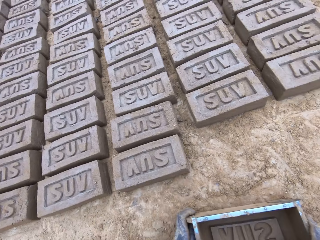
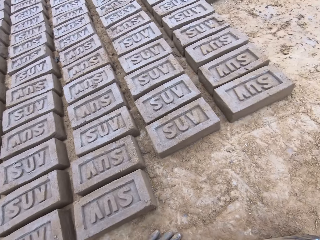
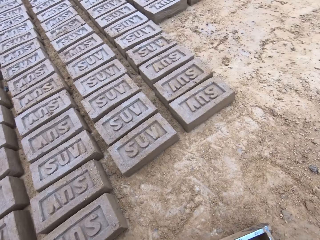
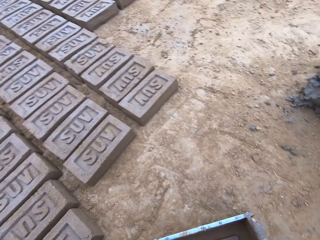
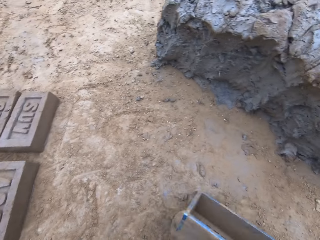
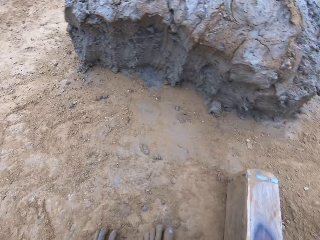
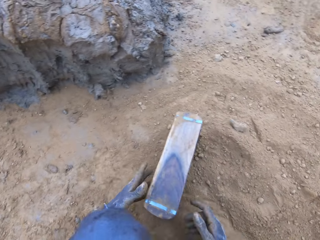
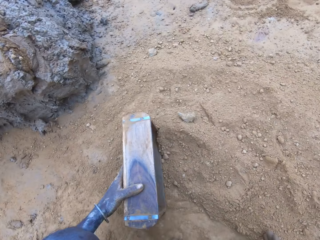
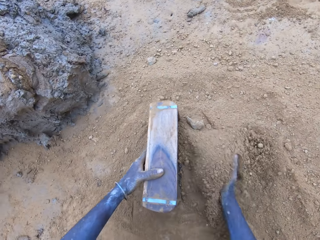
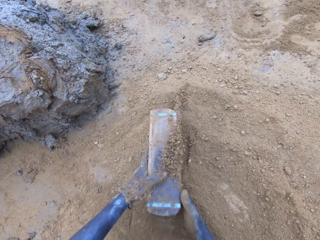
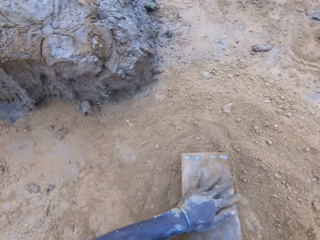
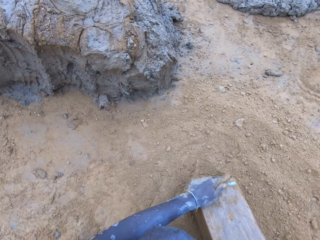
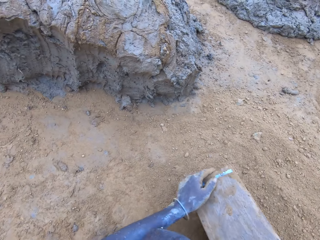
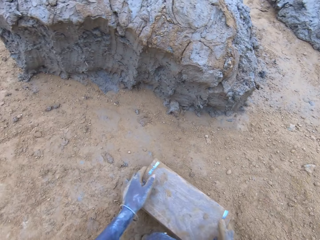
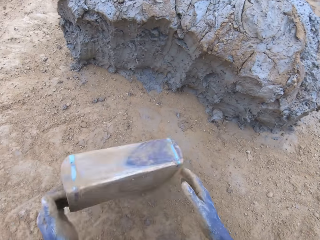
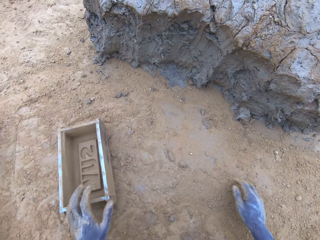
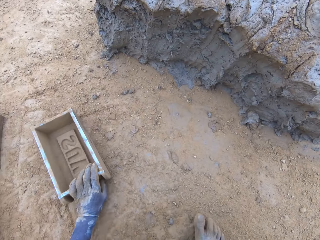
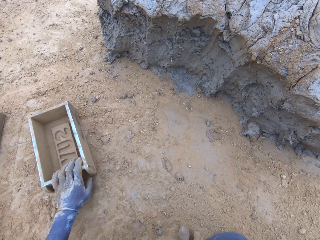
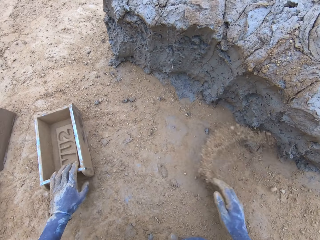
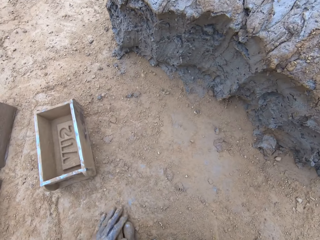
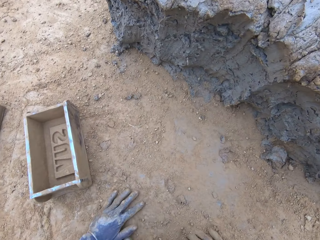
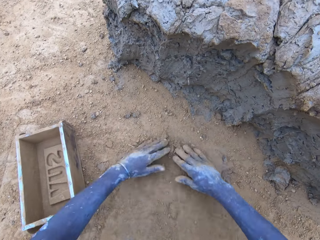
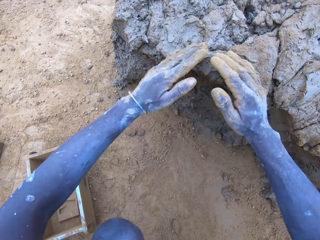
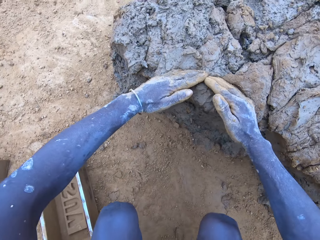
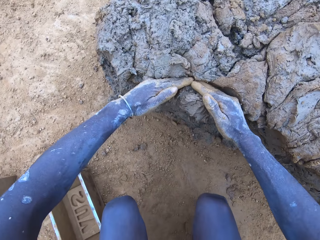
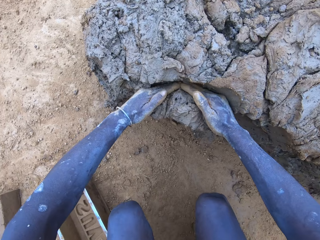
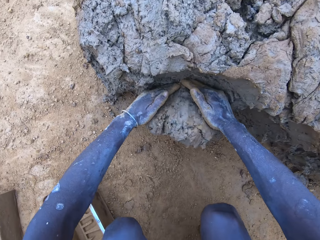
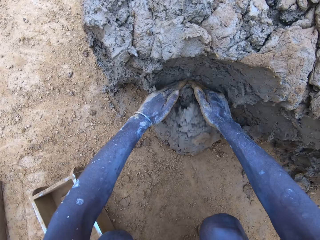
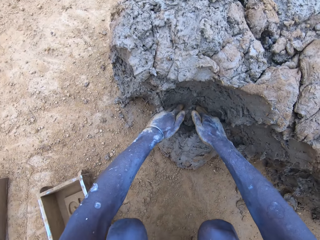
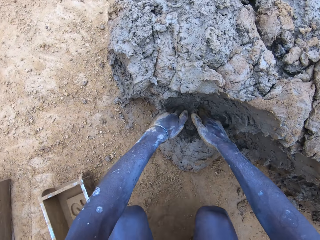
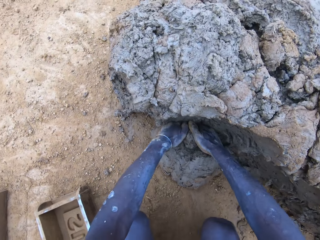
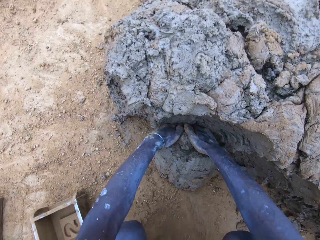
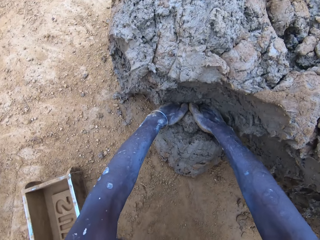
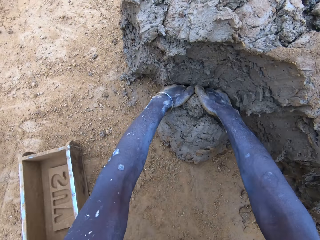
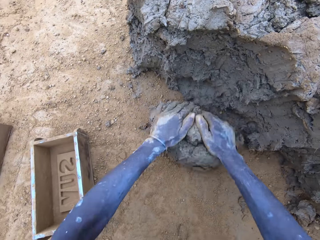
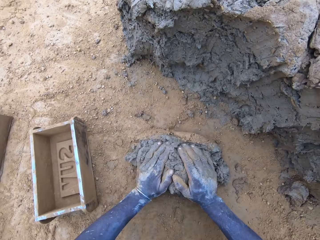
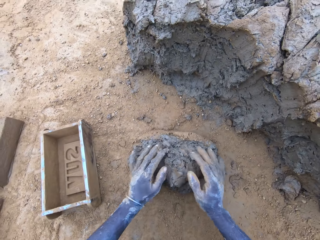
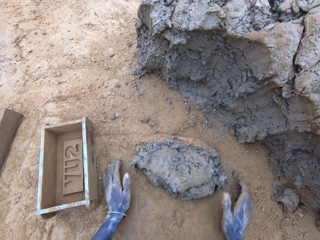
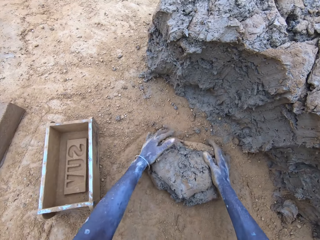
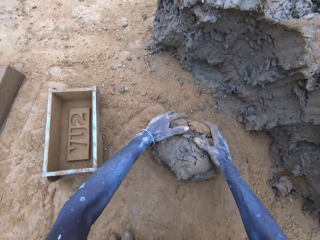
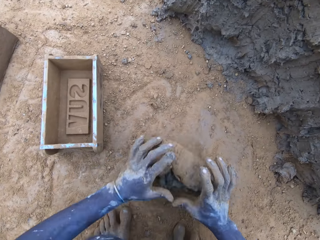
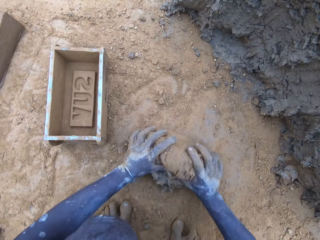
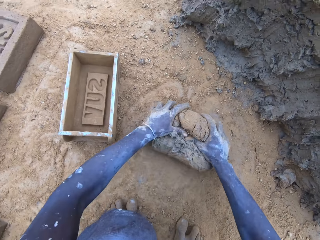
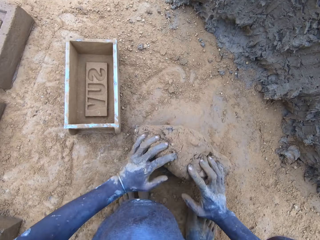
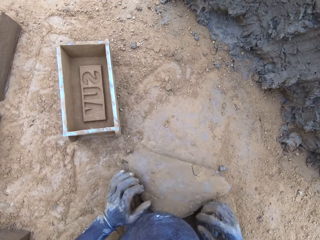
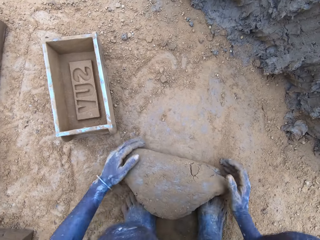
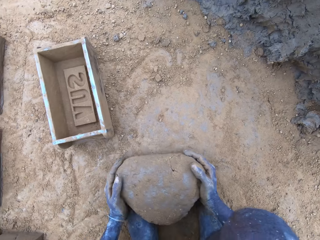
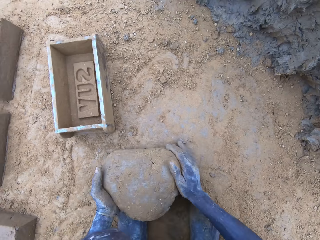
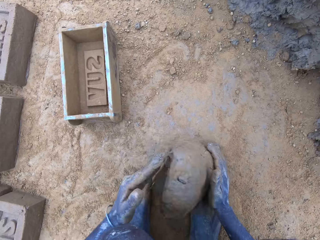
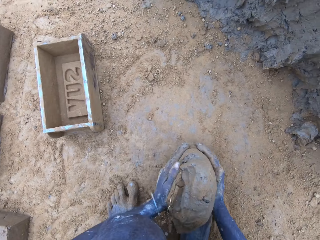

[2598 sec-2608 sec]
The camera wearer scoops mud. They put soil in the wooden brick moulder. They pour the soil from the brickmould. They scoop the mud, cut the mud with hands and roll the mud on the ground.

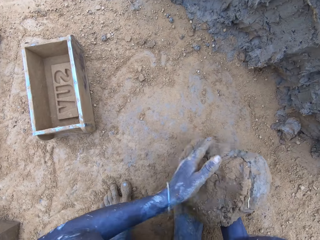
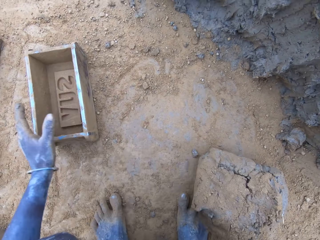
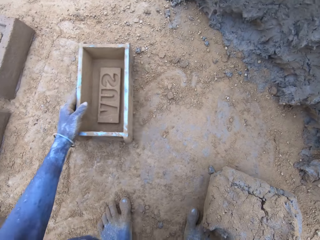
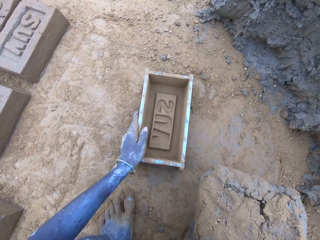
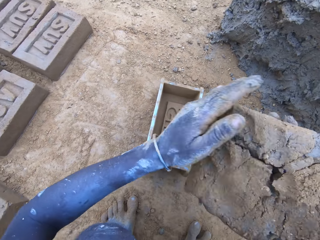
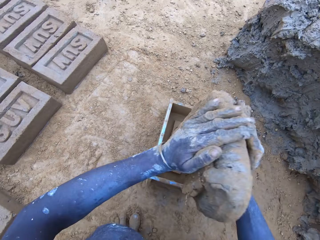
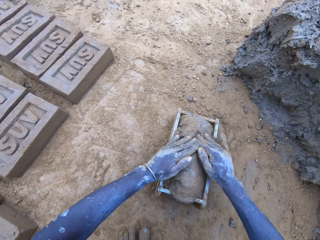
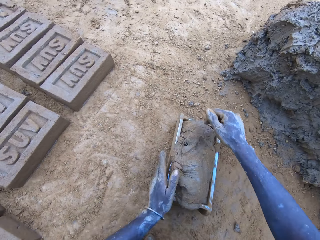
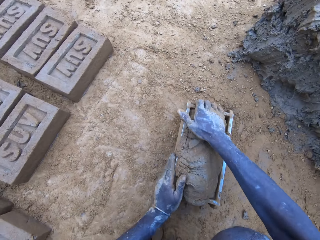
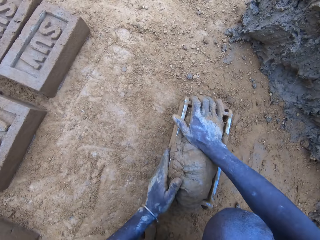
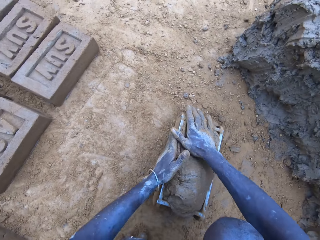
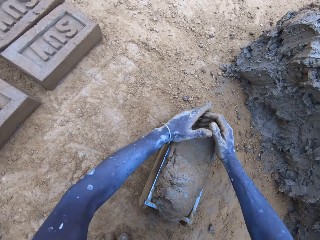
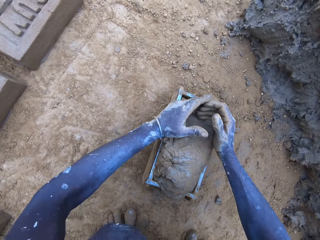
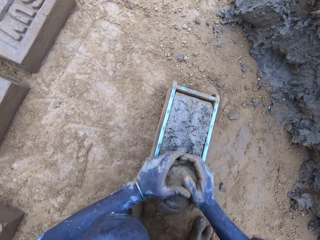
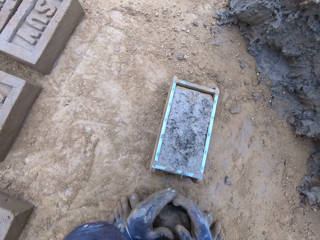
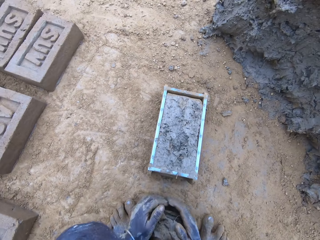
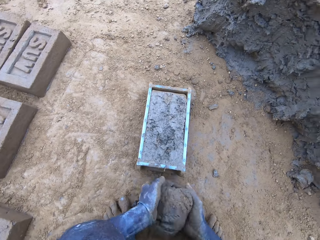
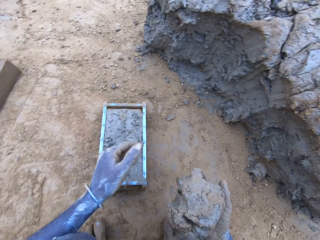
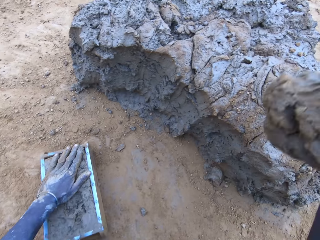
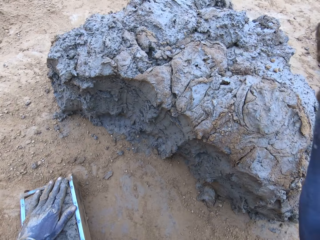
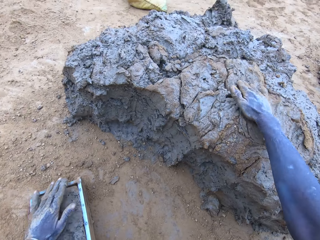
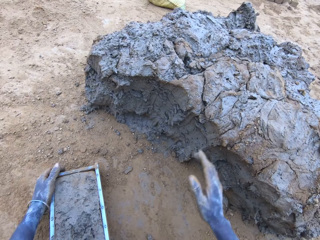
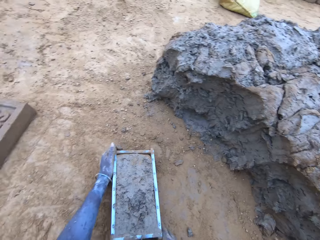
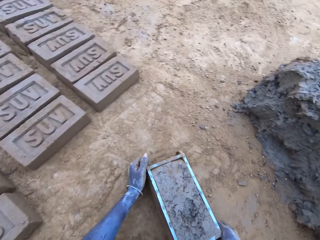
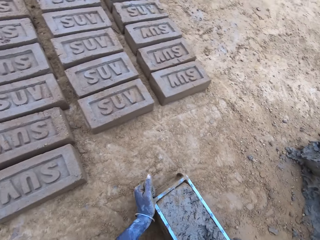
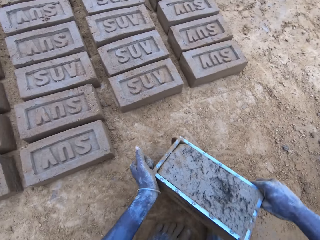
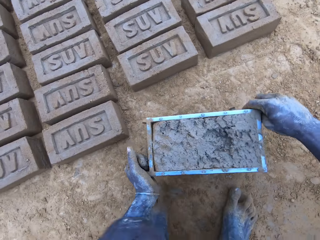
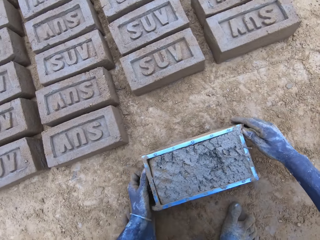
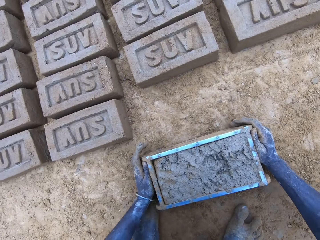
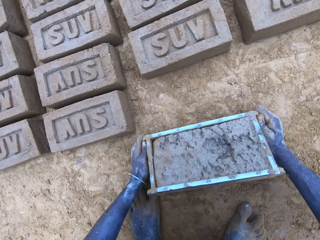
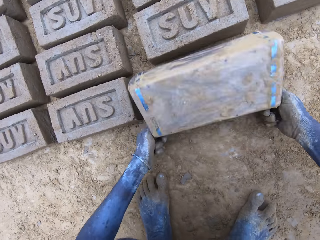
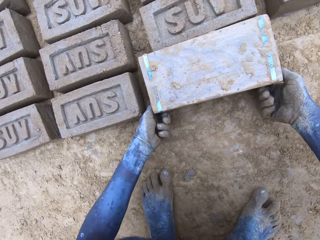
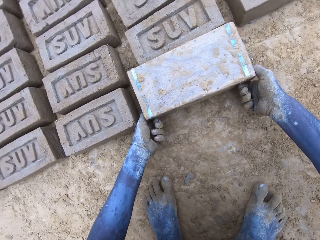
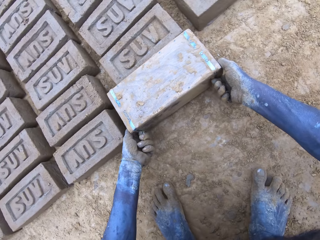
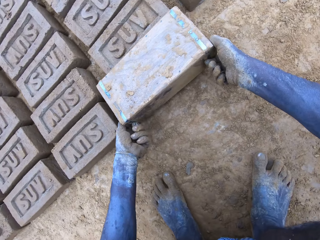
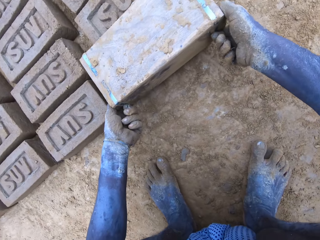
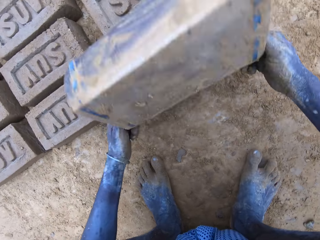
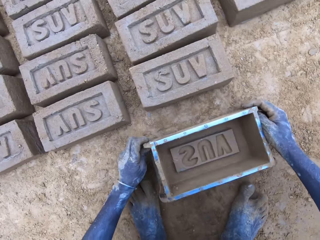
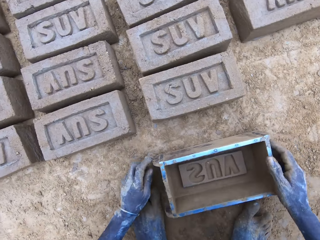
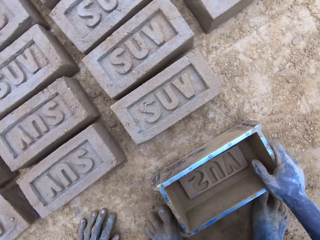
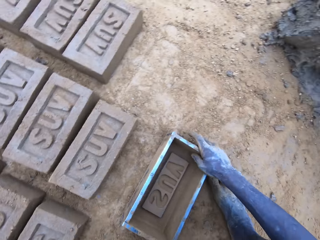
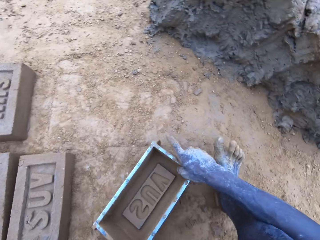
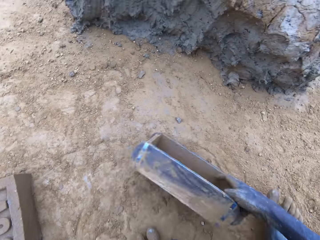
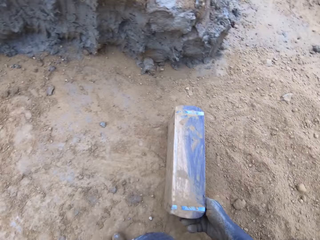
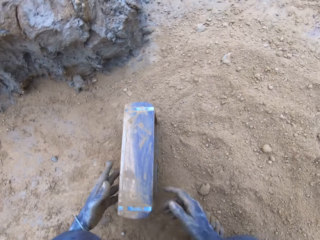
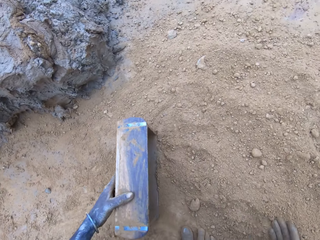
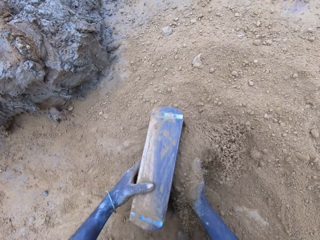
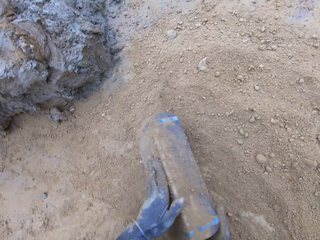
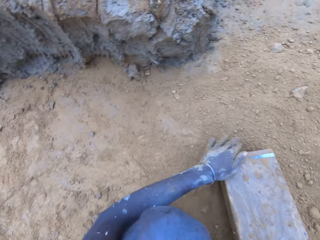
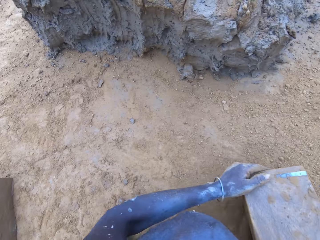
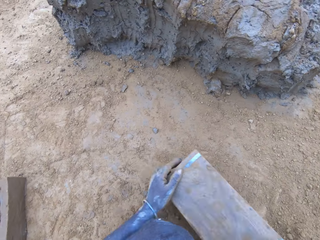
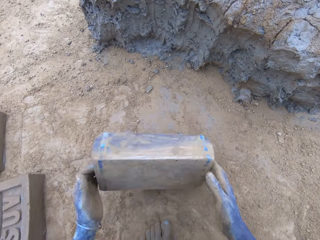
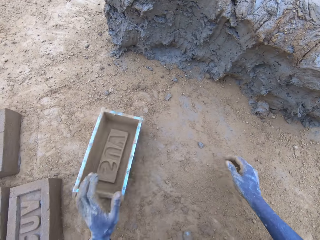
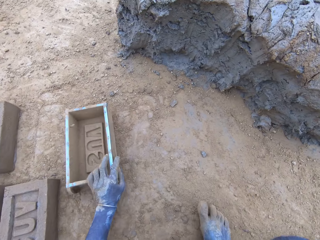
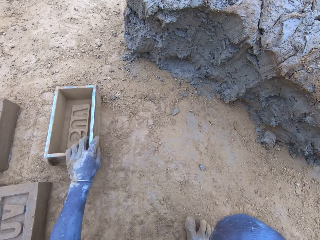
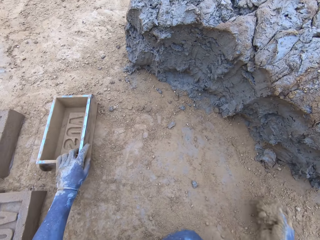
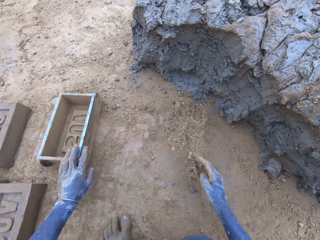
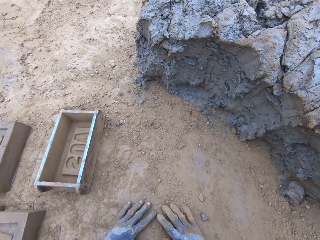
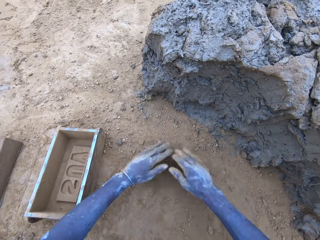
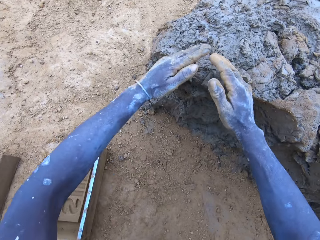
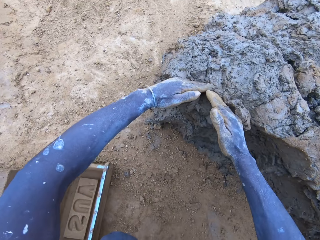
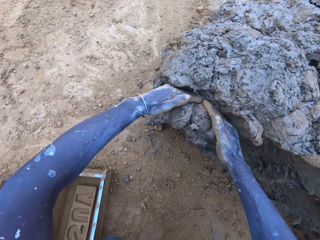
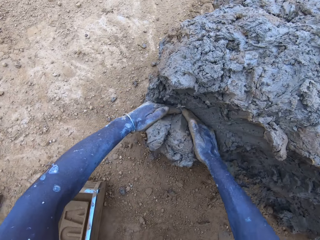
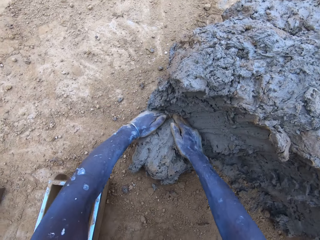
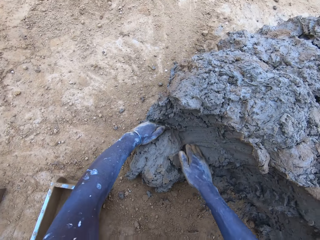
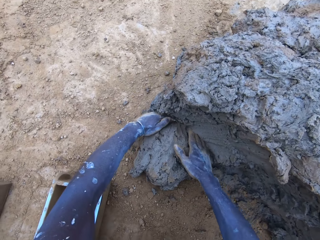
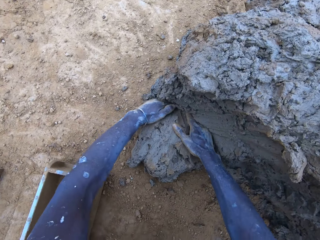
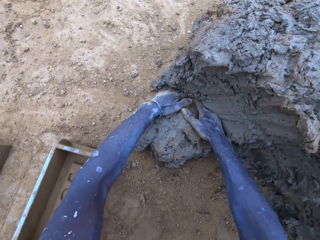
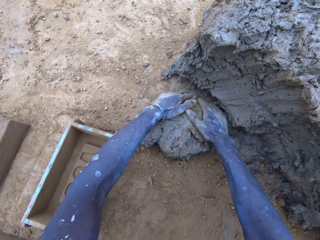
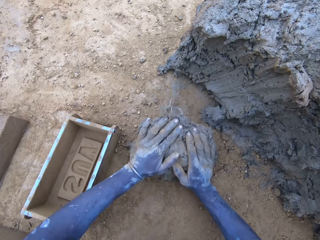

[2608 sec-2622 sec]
The camera wearer puts mud in the wooden brick moulder or brickmould. They remove excess mud from the wooden brick moulder. They throw the mud on the pile of mud. They drag the wooden brick moulder. They pour the mud in the brickmould on the ground. They turn the wooden brick moulder upside down and flip back the wooden brick moulder to produce a mud brick. They put soil in the wooden brick moulder. They pour the soil from the brickmould. They put the wooden brick moulder on the ground. They scoop the mud and cut the mud with hands.
